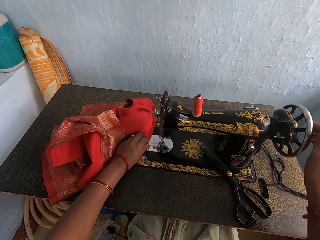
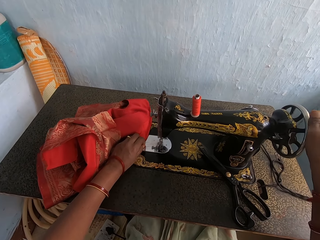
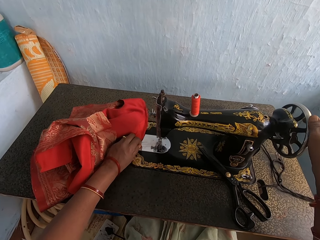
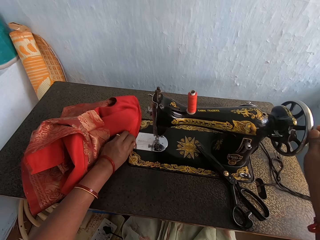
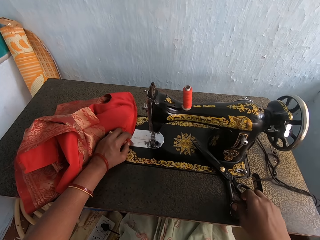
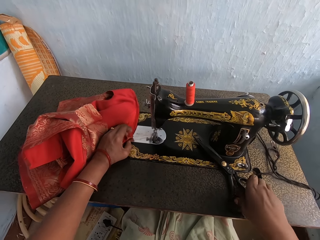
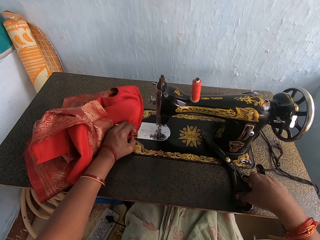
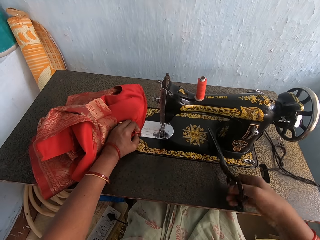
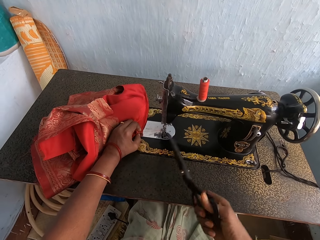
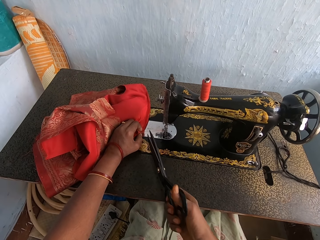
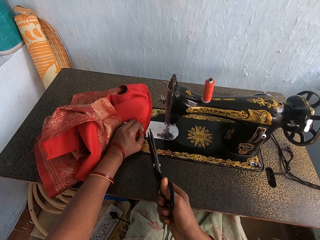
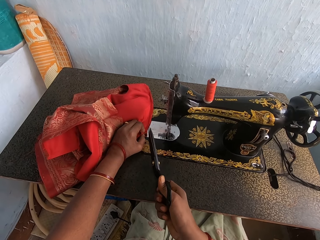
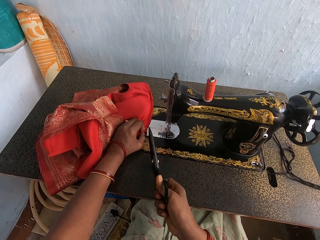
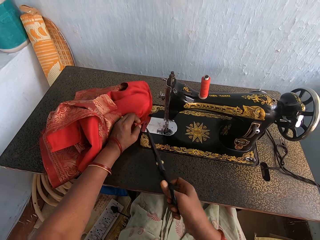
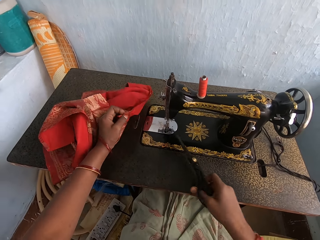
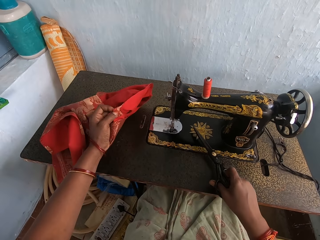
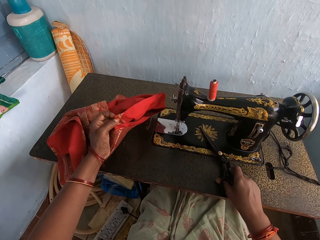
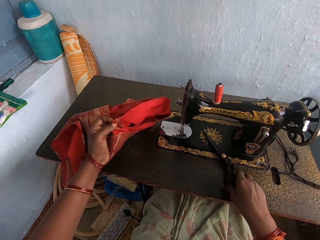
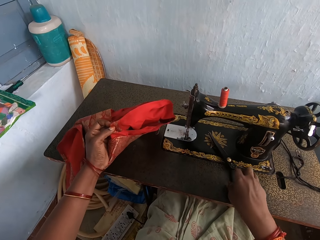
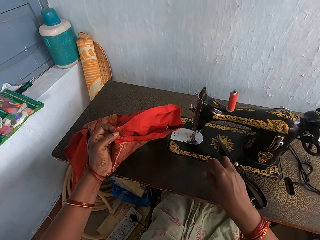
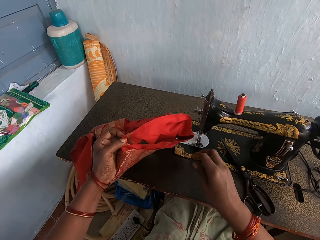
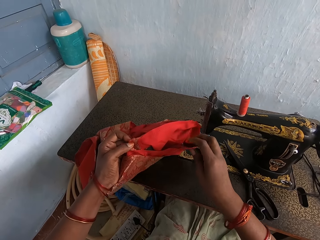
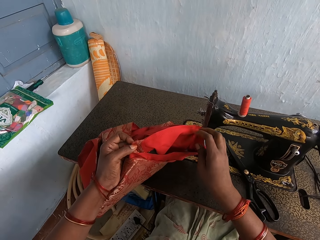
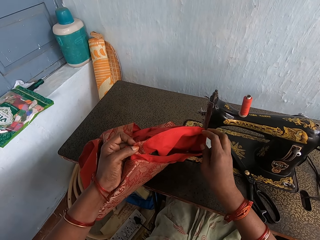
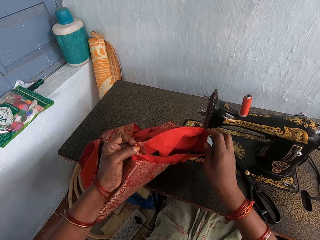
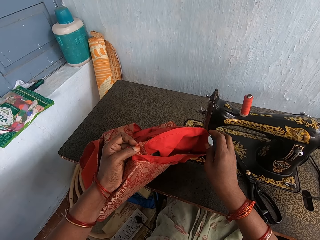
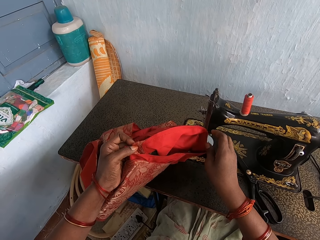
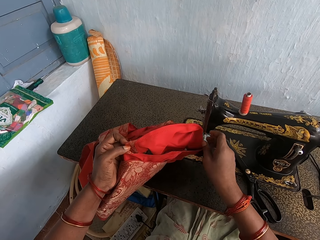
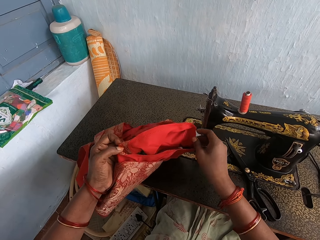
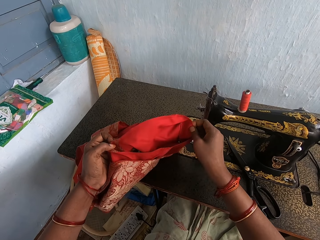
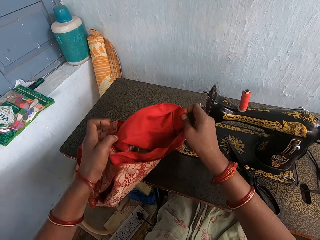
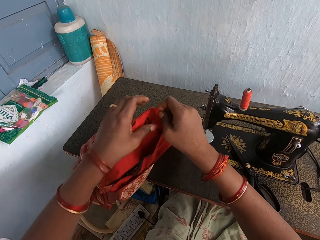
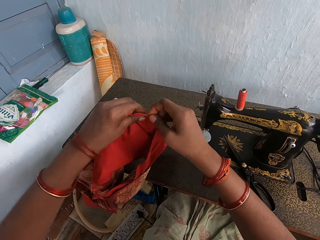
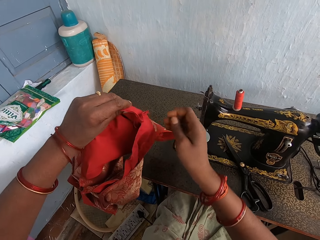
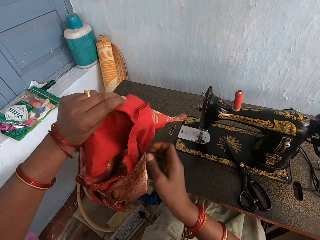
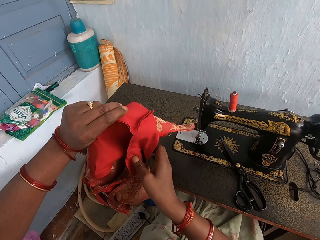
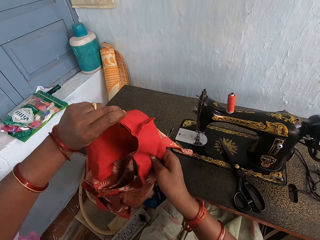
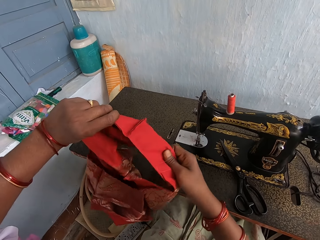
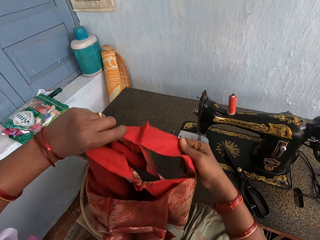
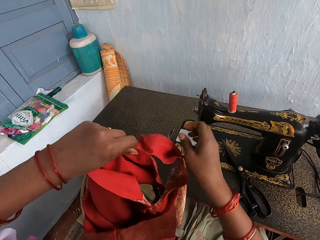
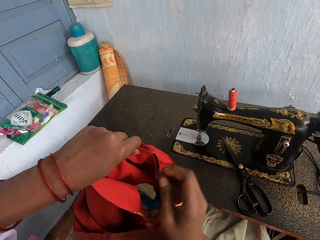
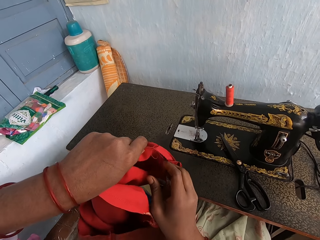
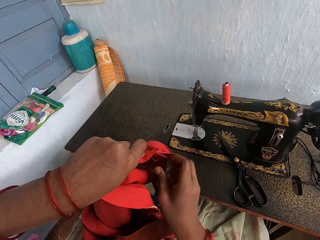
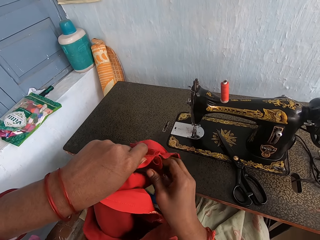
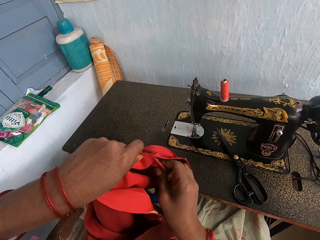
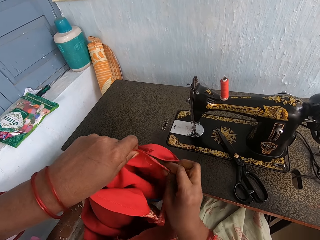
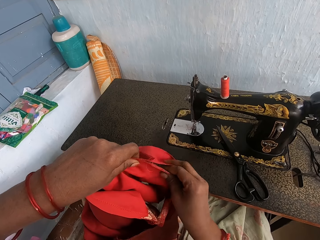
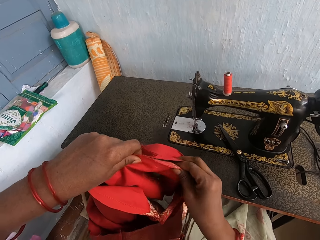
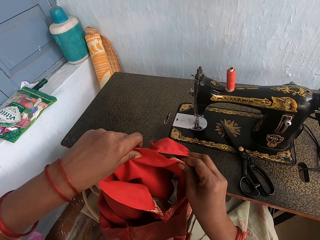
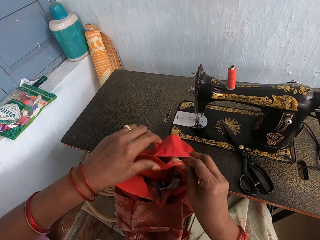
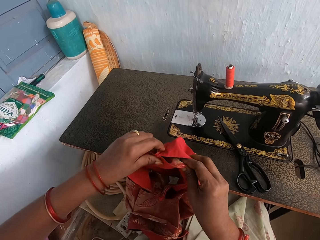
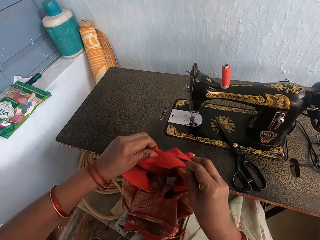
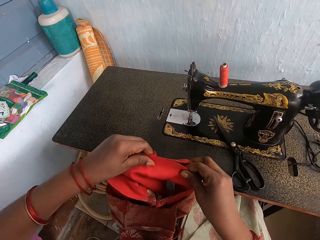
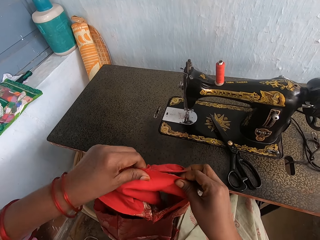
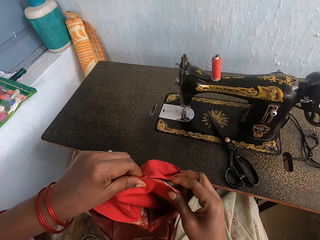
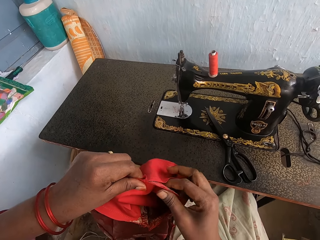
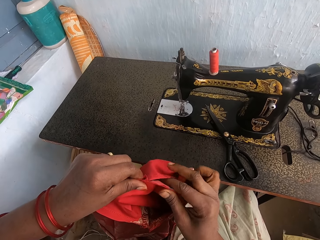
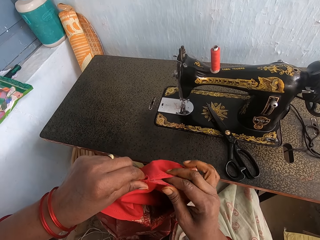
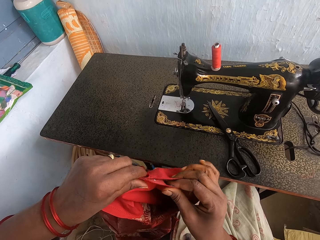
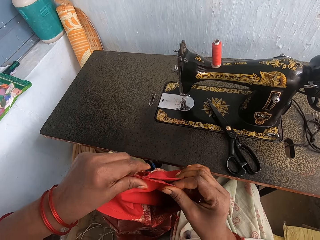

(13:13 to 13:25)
The camera wearer picks up the scissors. They cut the thread. They put the scissors down. They adjust the fabric. They hold a cloth.

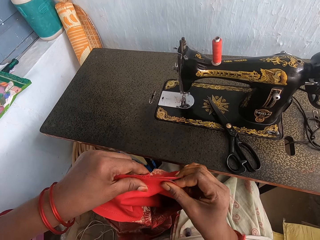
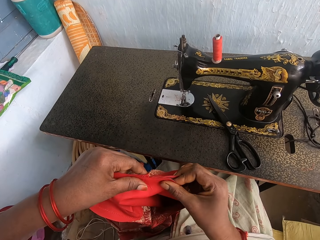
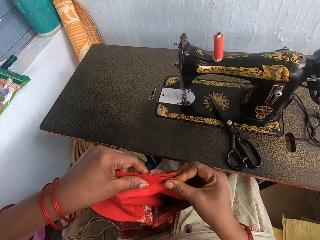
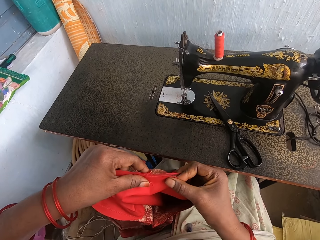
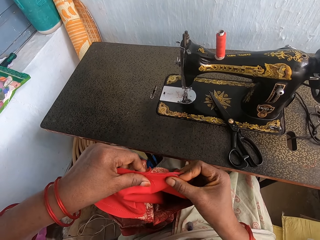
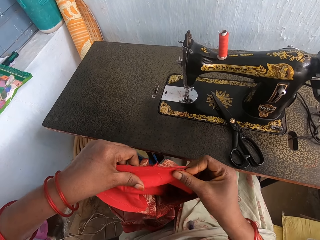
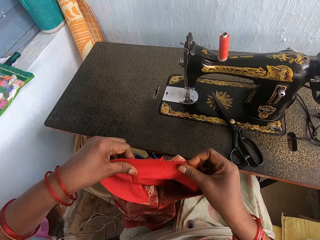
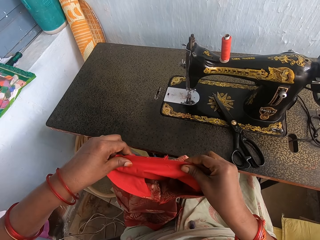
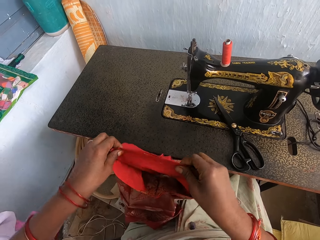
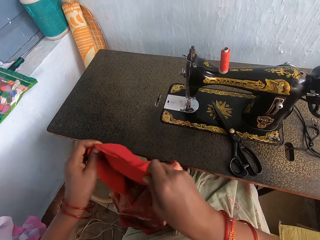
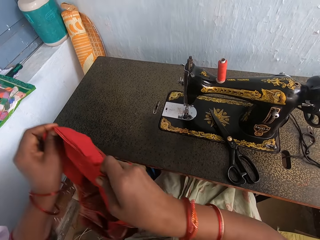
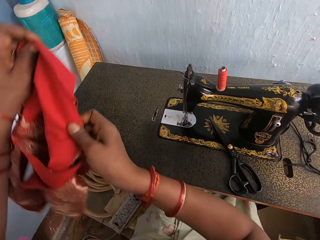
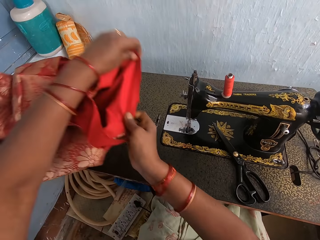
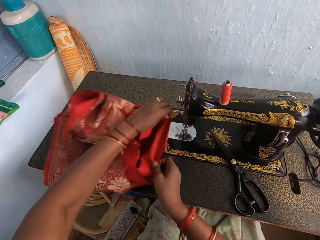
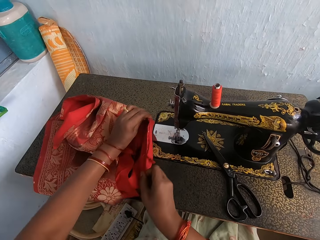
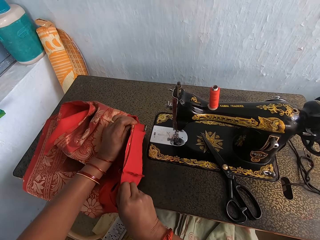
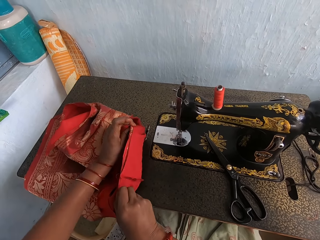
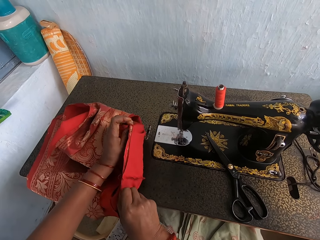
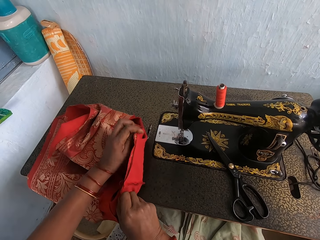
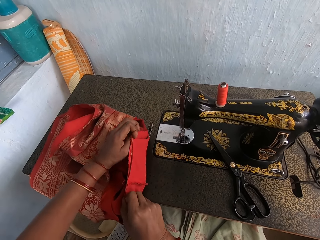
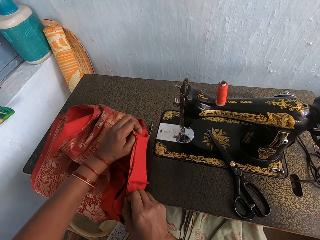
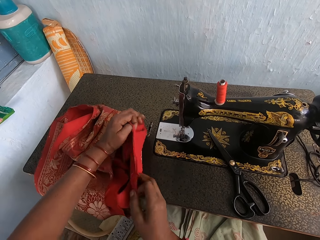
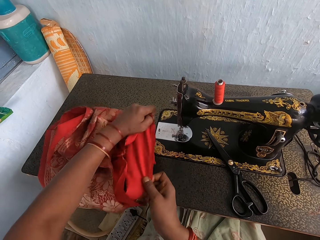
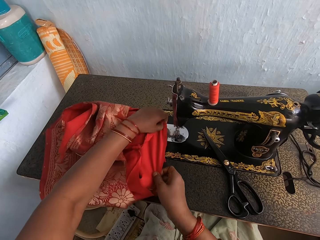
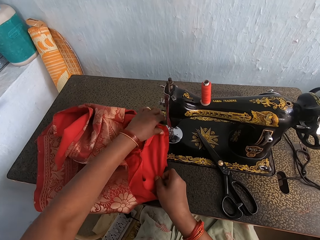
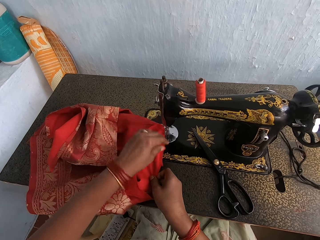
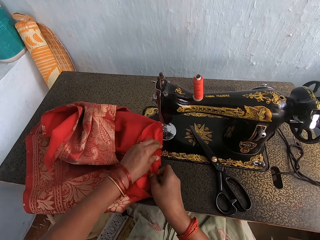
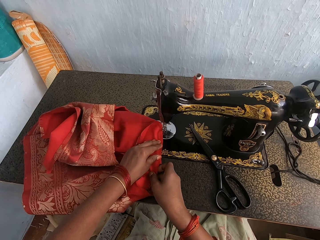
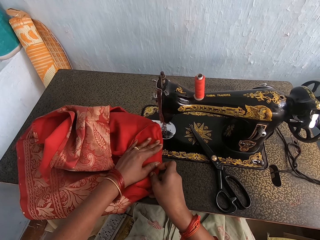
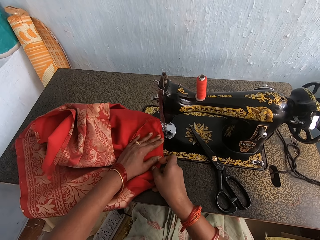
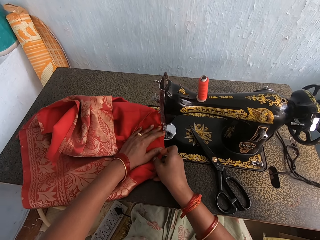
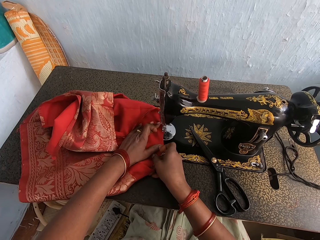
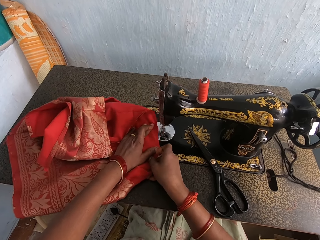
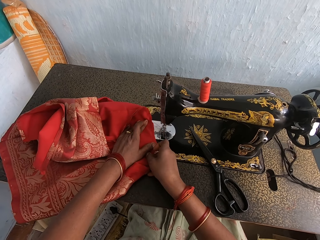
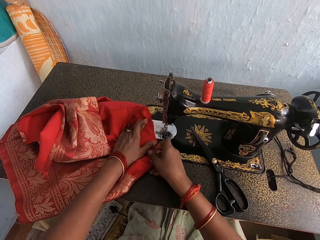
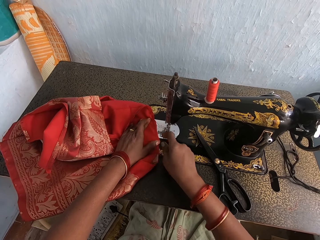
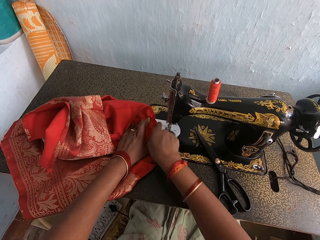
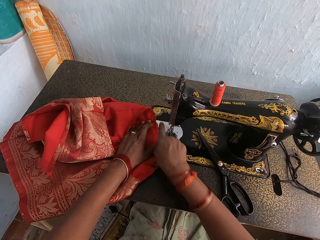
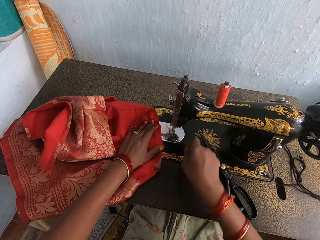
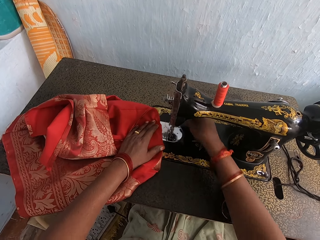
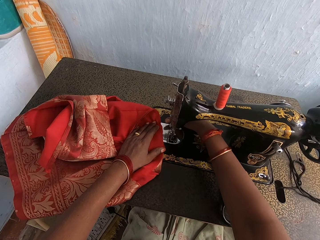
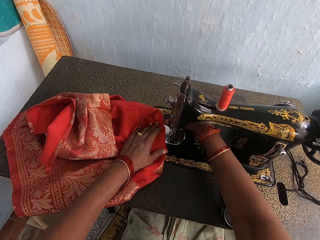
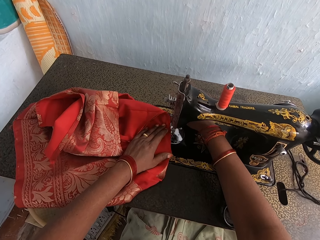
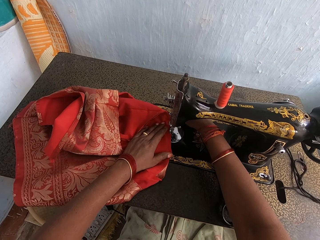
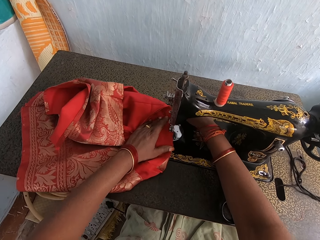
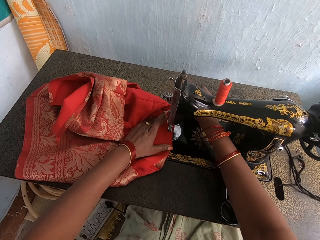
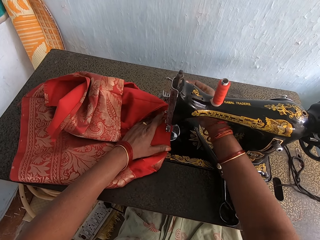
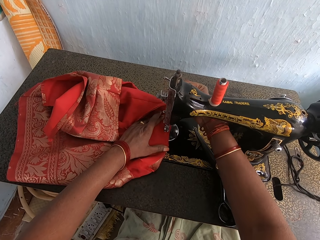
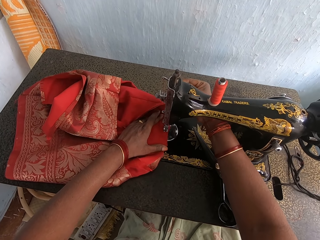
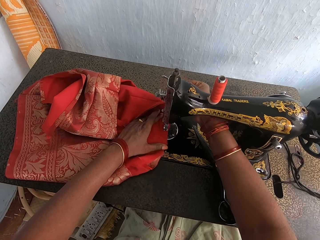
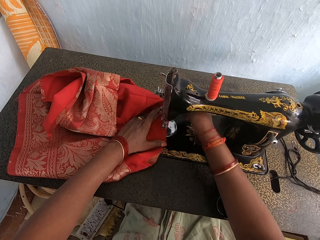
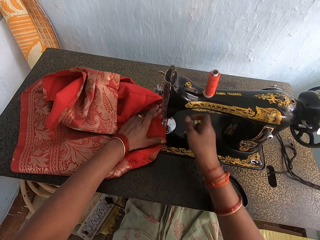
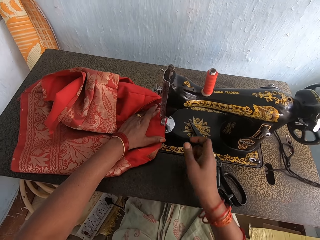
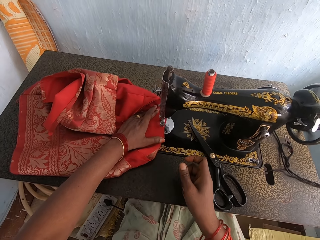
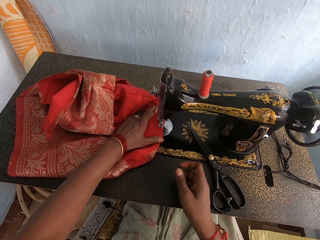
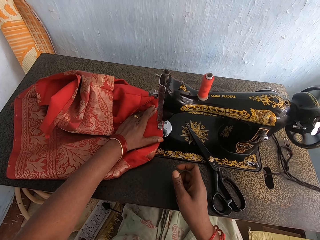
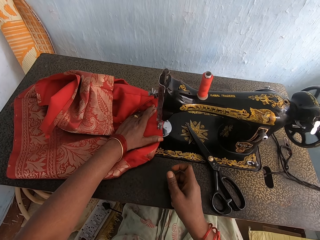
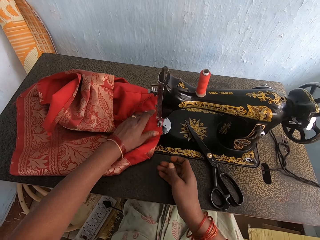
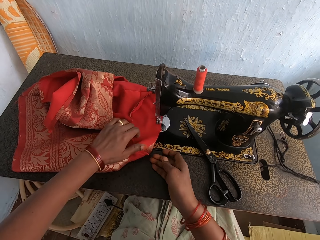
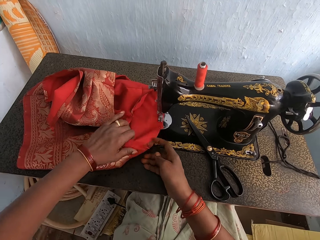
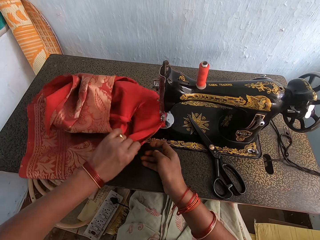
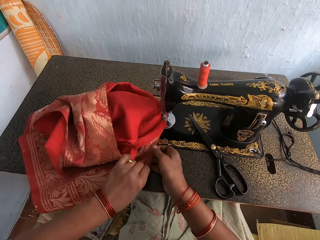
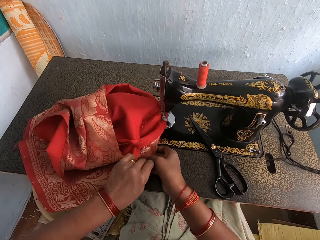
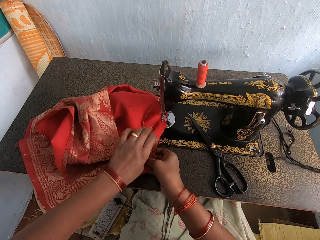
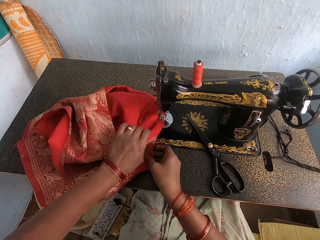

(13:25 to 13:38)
The camera wearer lays the fabric or cloth on the sewing machine. They sew the fabric with the sewing machine. They hold the cloth.
